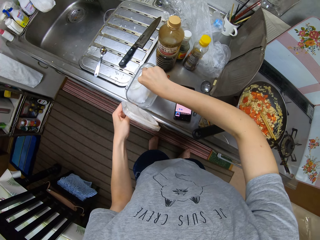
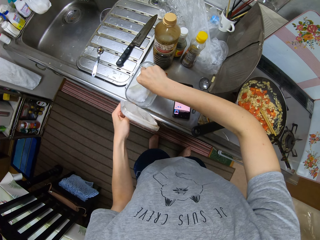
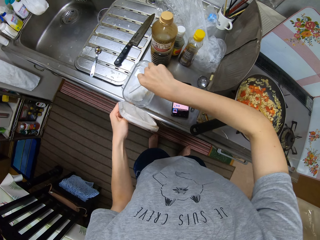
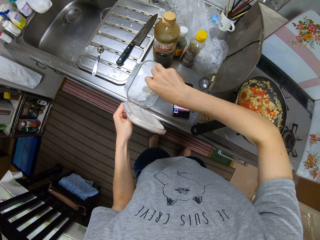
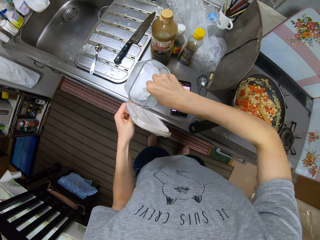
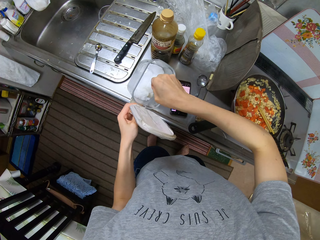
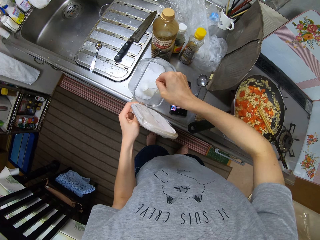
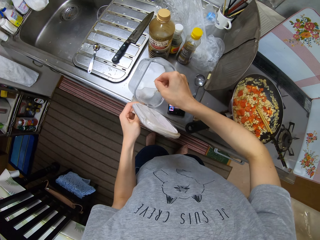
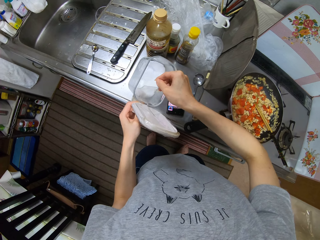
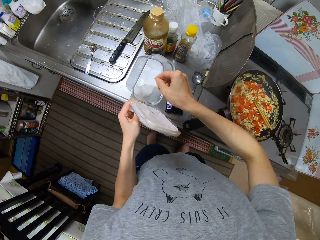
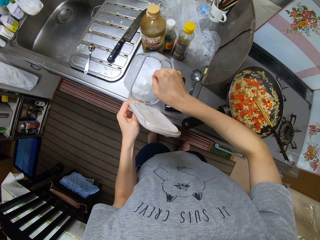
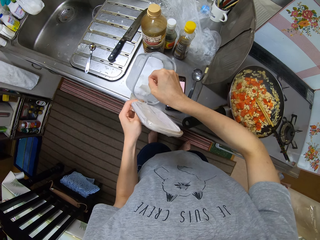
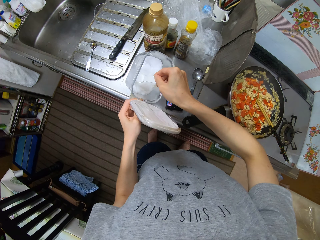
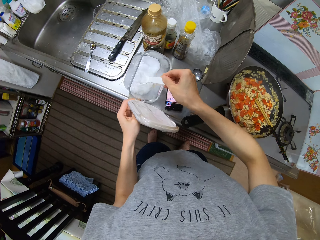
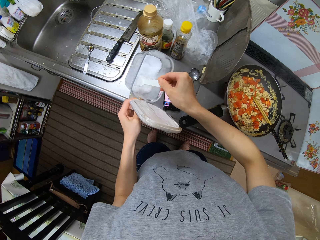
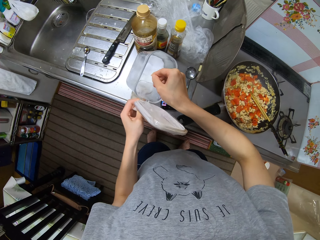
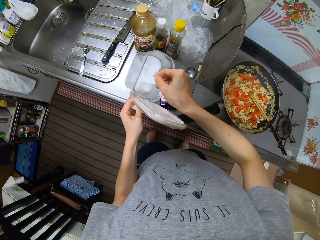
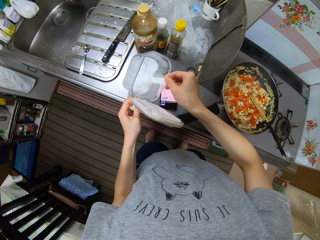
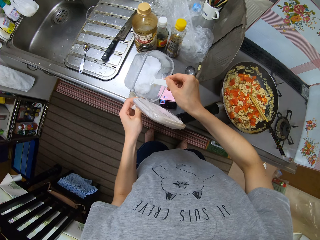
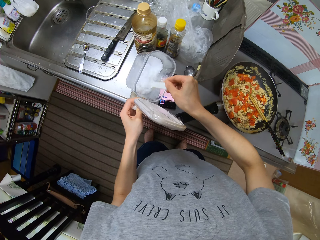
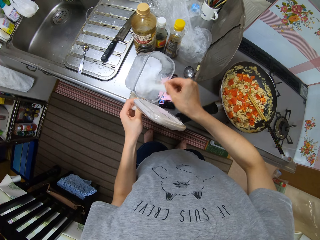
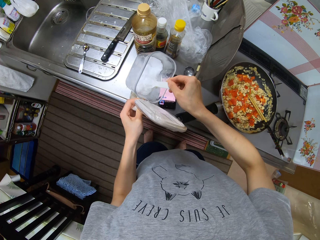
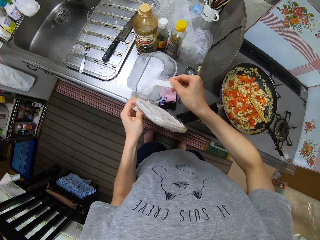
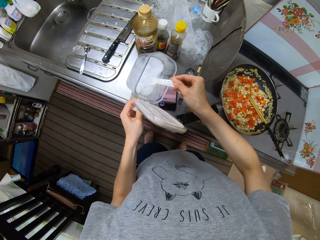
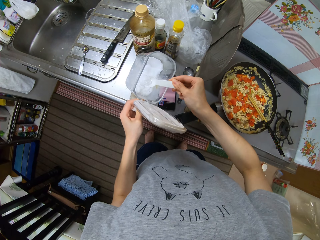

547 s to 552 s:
The camera wearer opens the jar. They scoop salt from the jar with a spoon.

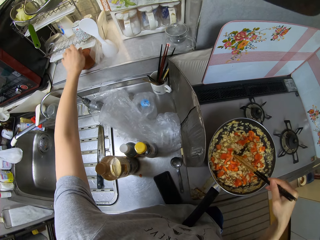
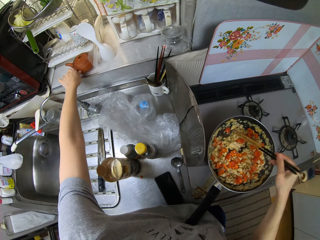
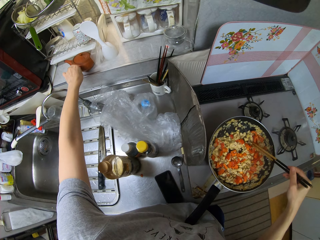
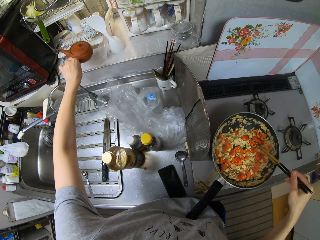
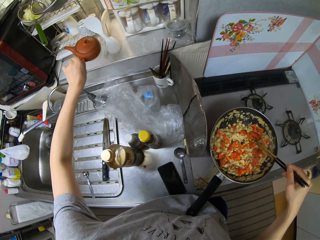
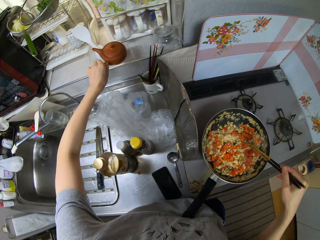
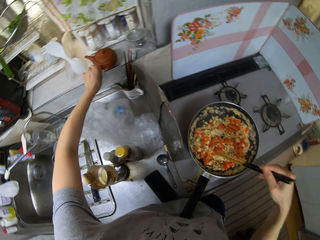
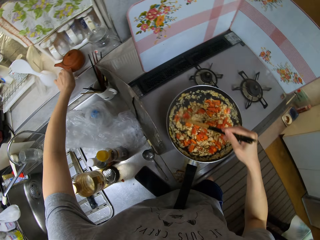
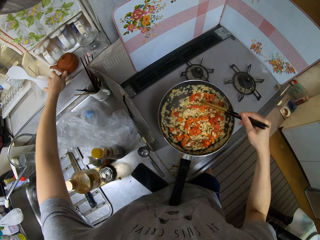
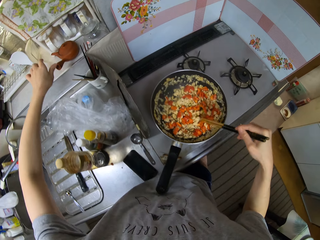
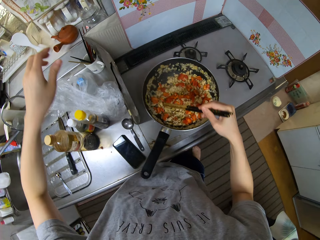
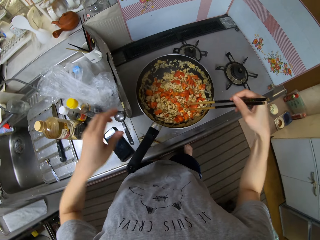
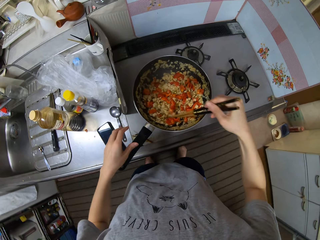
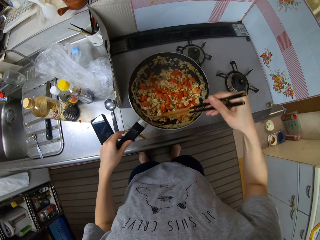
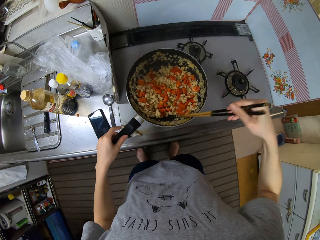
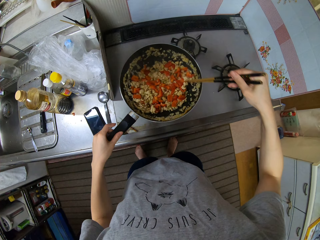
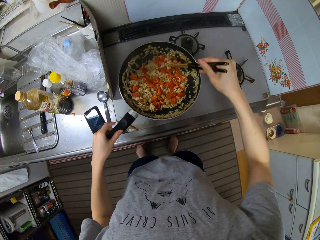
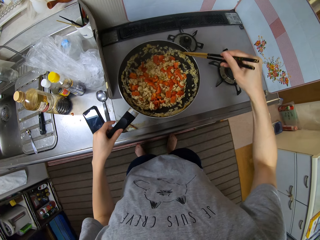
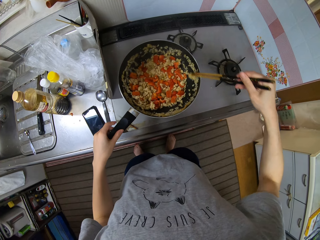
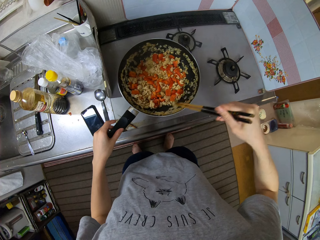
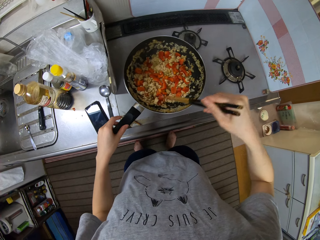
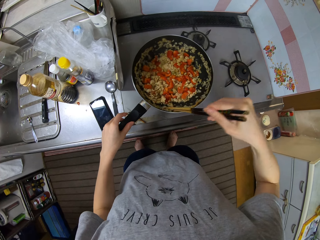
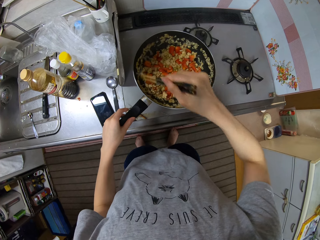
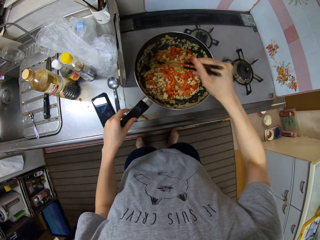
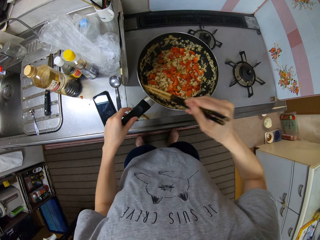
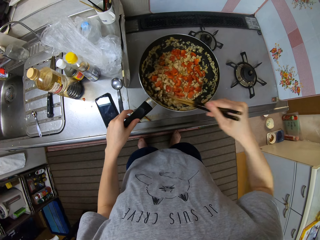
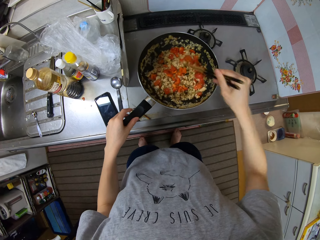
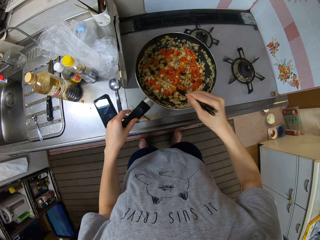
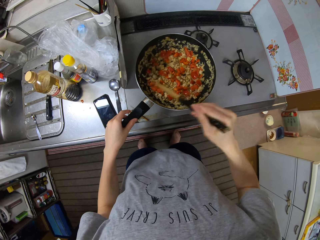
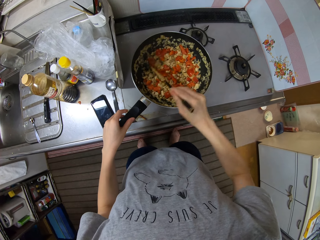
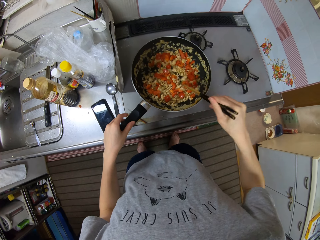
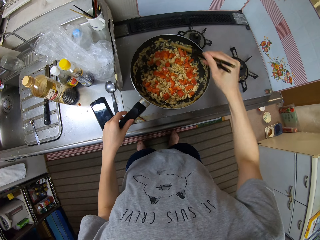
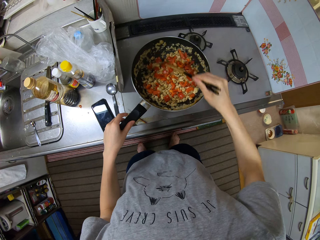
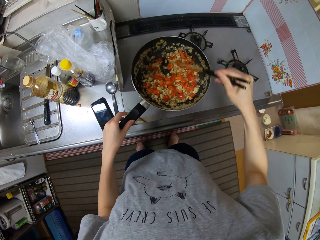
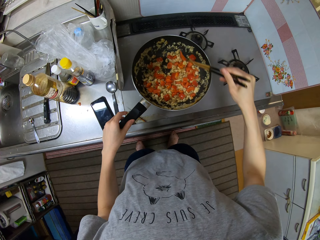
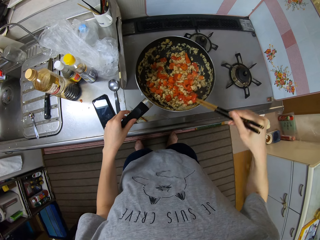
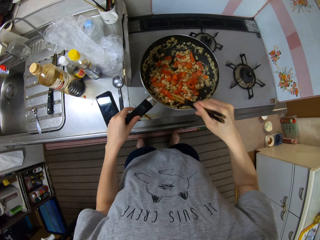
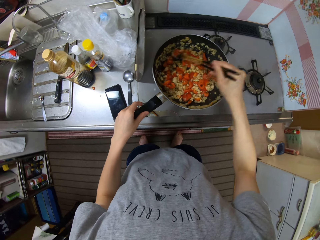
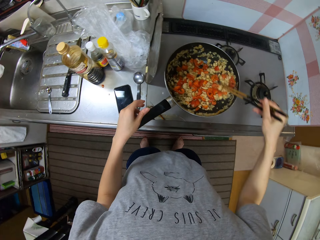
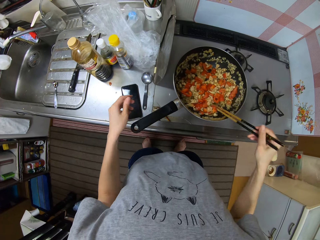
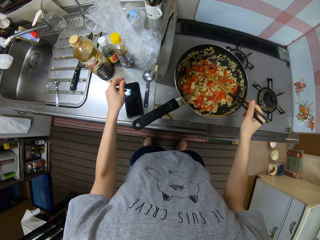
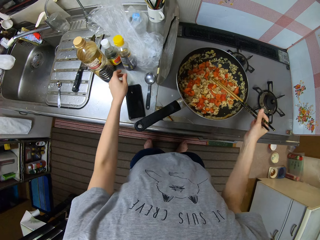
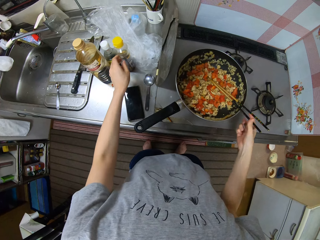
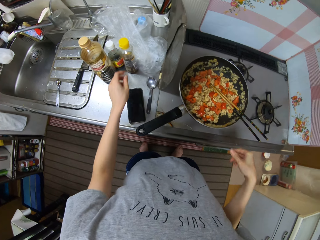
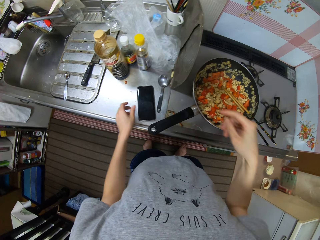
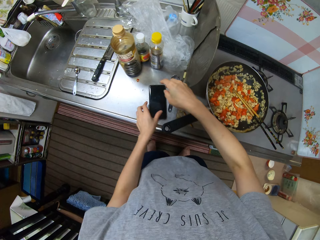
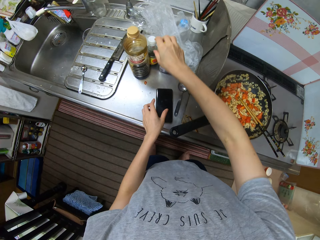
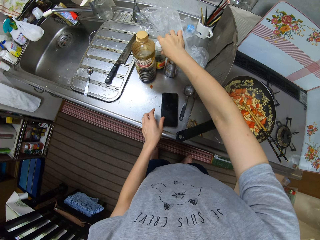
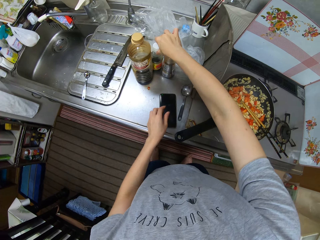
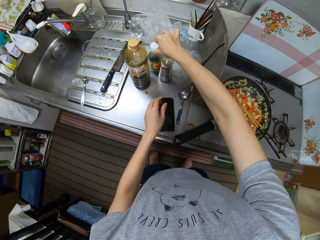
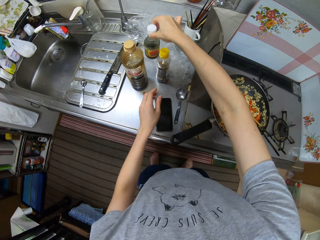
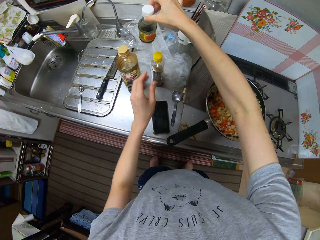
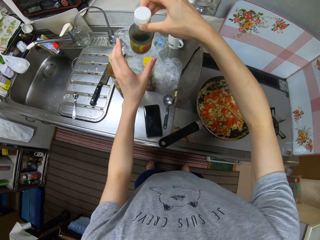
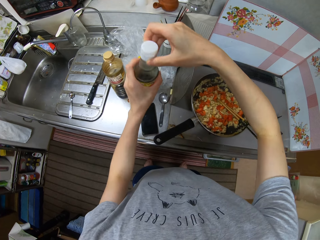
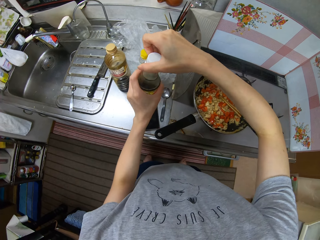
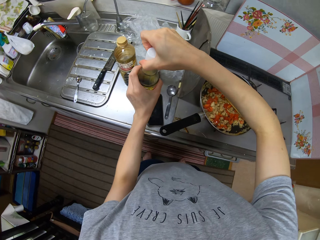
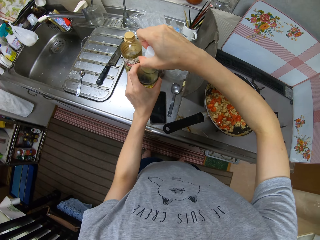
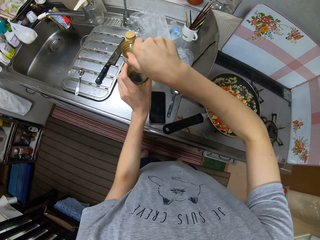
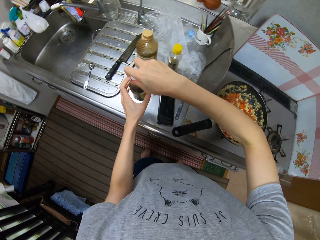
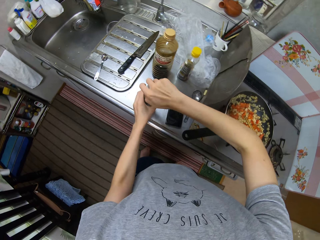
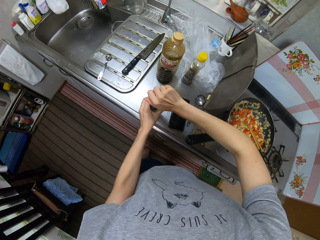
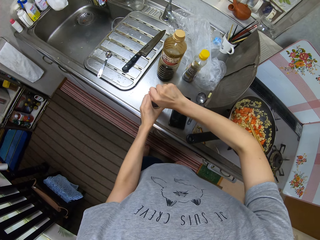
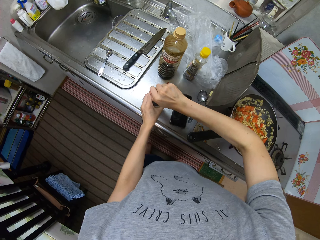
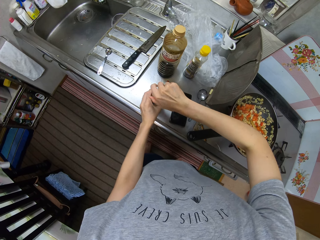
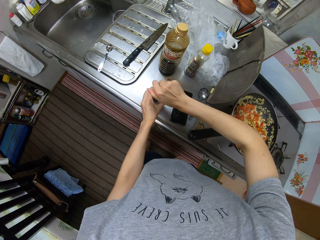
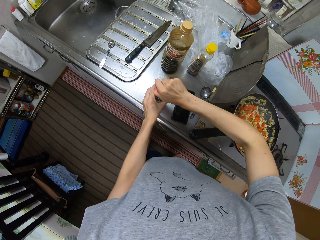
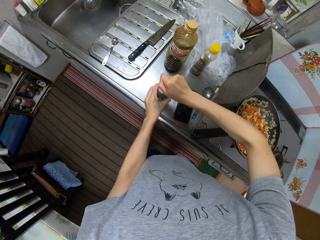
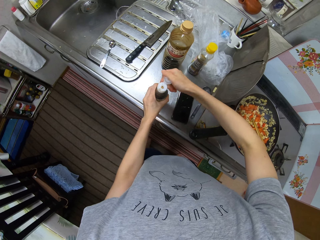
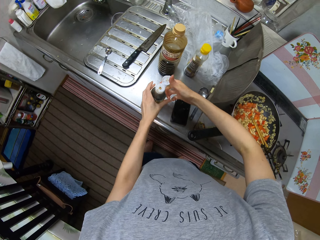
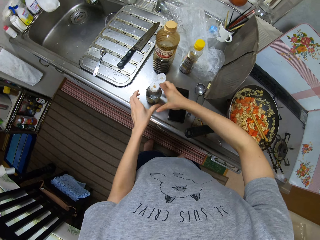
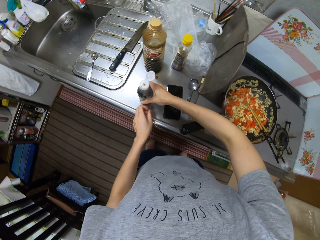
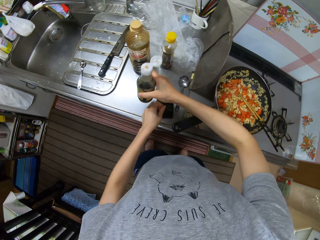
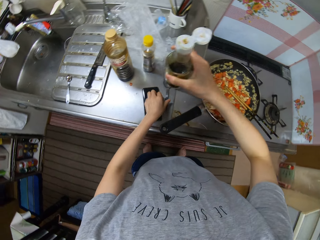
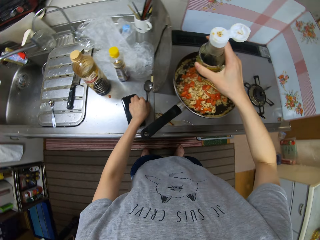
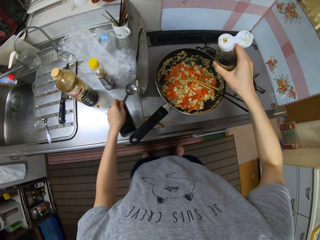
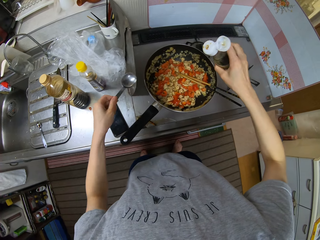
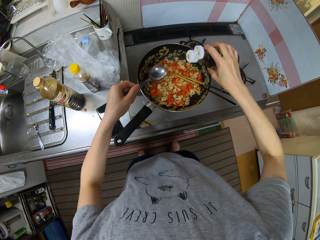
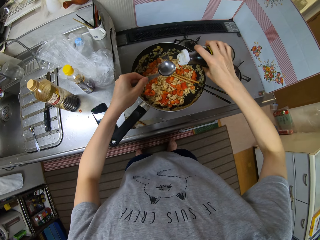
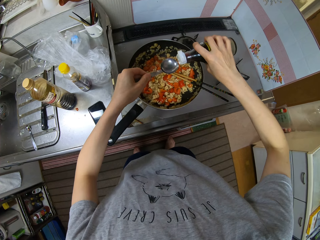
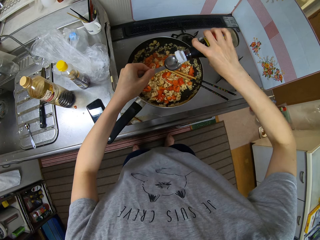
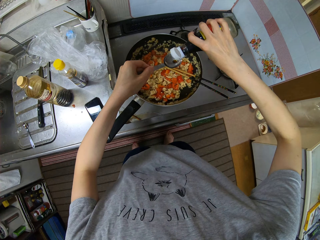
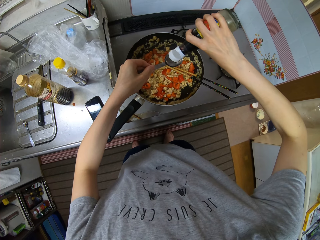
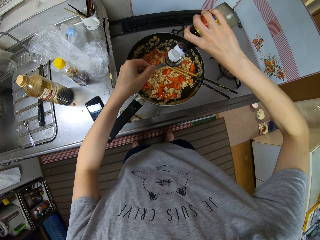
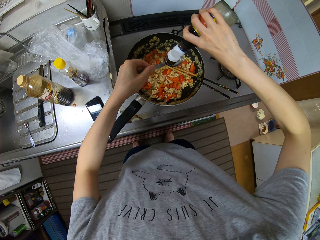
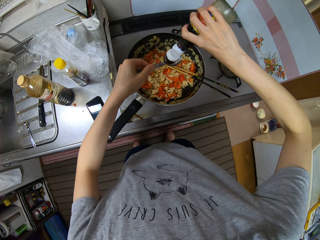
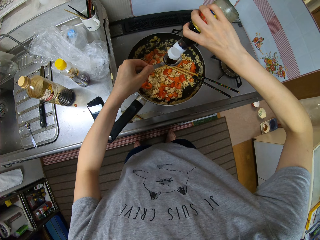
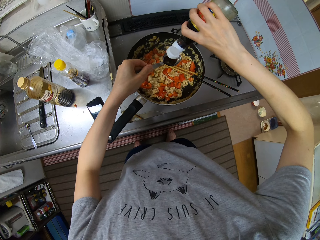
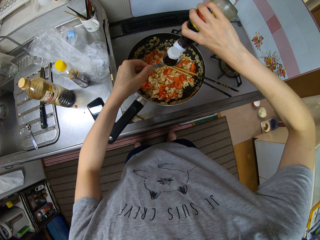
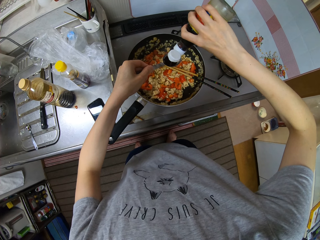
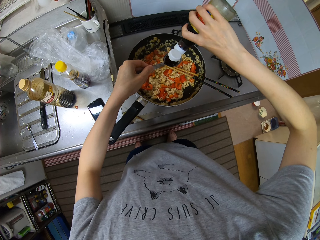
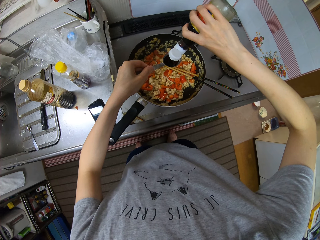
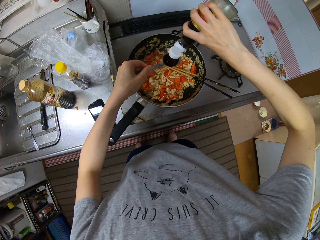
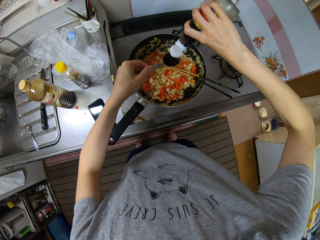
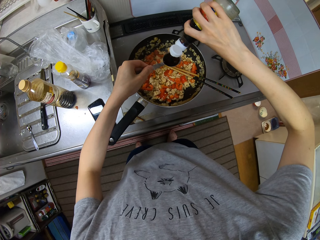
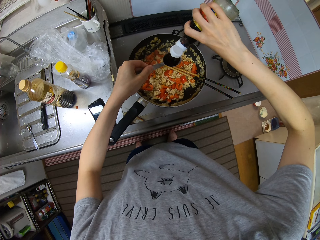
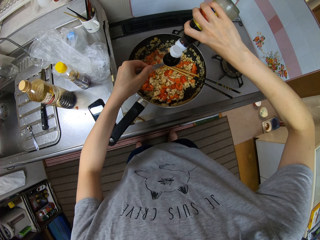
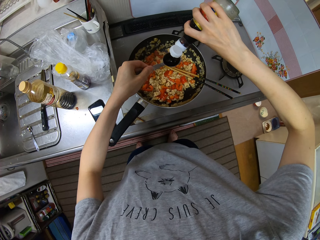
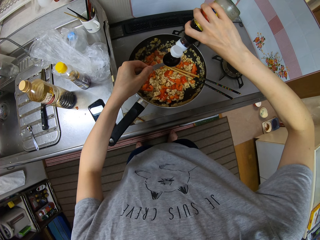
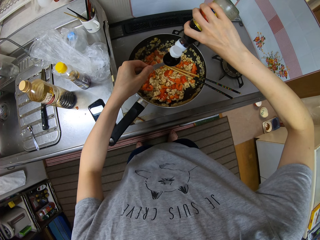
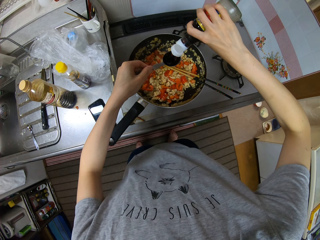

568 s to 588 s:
The camera wearer picks up the kettle from the window stool with her left hand. She places the kettle on the window stool. She stirs the food in the frying pan with the chopsticks in her right hand. She stirs the food again. She holds the handle of the frying pan with her left hand. She picks up a soy sauce bottle from the table with her right hand. She holds the bottle with both hands. She places the bottle on the table. She opens the cover of the bottle with her right hand. She picks up the bottle from the table with her right hand. She picks up a spoon from the table with her left hand. She pours sauce from the bottle to the spoon in her right hand.
